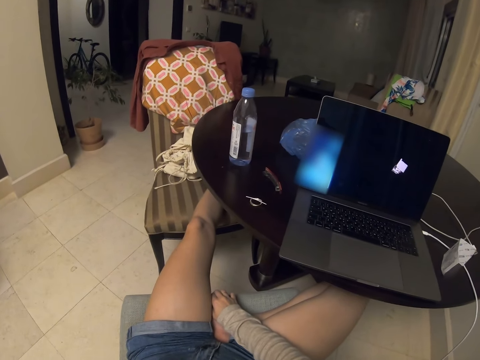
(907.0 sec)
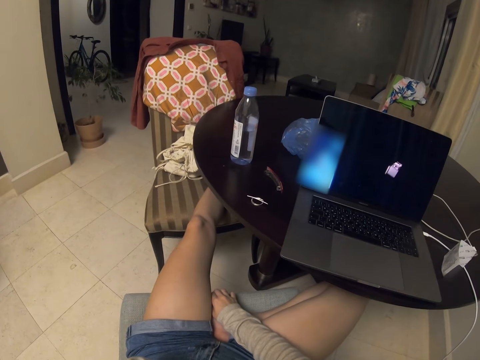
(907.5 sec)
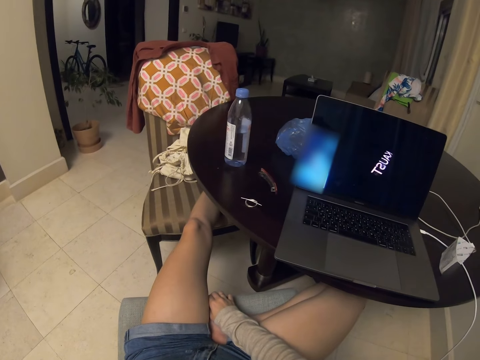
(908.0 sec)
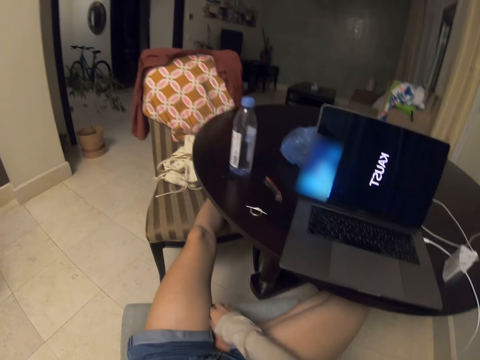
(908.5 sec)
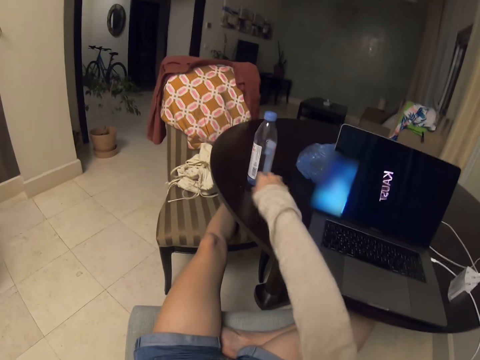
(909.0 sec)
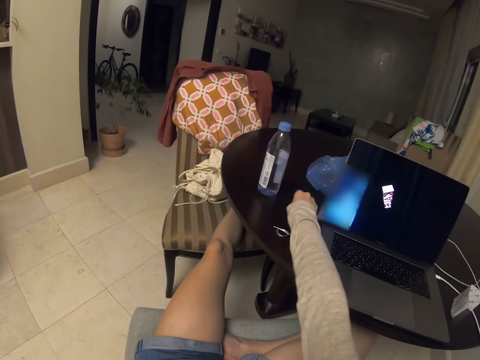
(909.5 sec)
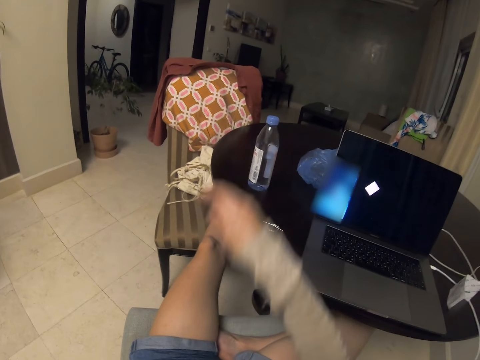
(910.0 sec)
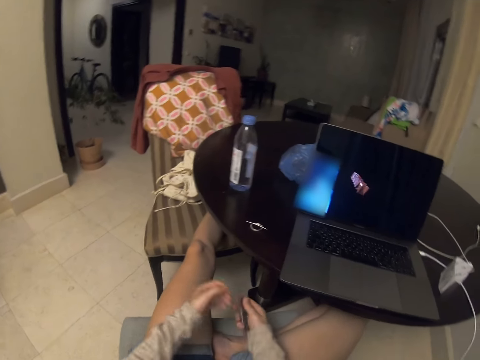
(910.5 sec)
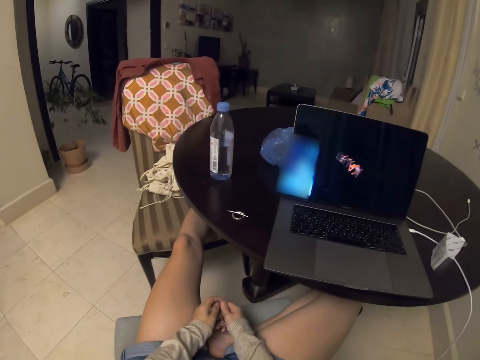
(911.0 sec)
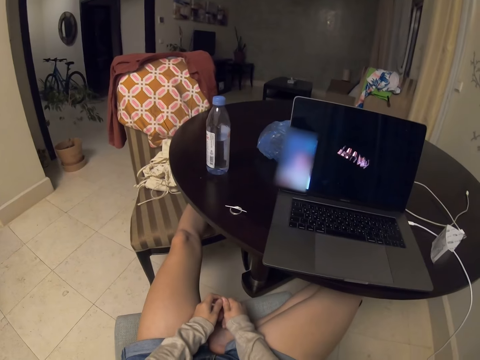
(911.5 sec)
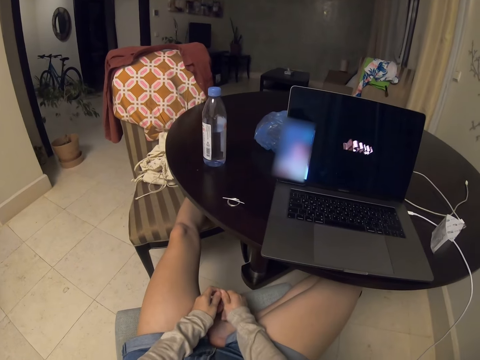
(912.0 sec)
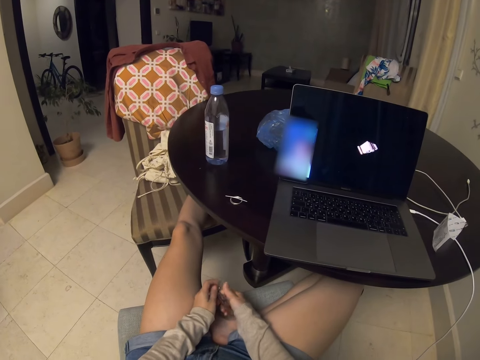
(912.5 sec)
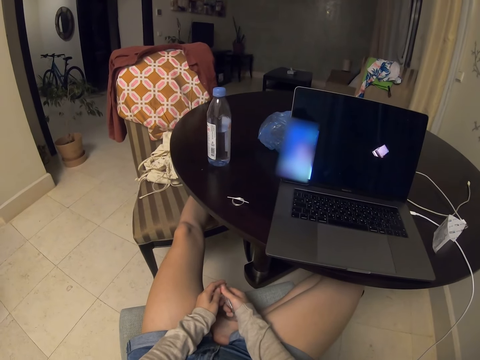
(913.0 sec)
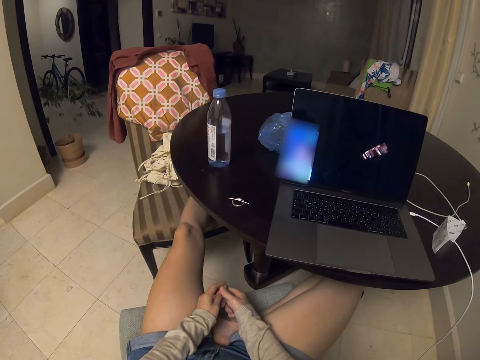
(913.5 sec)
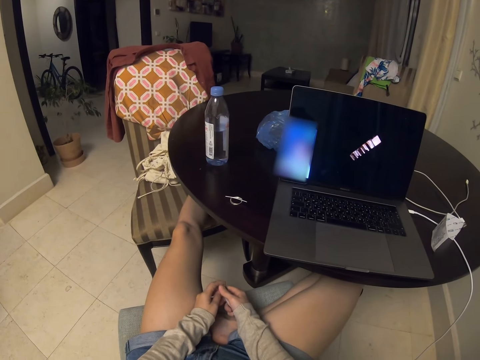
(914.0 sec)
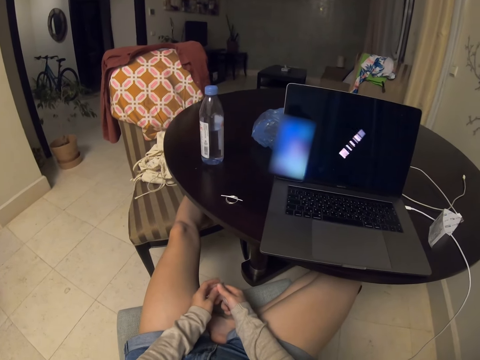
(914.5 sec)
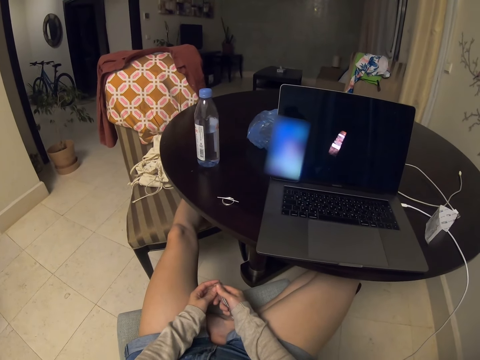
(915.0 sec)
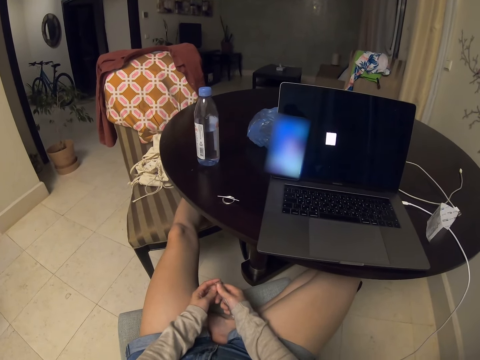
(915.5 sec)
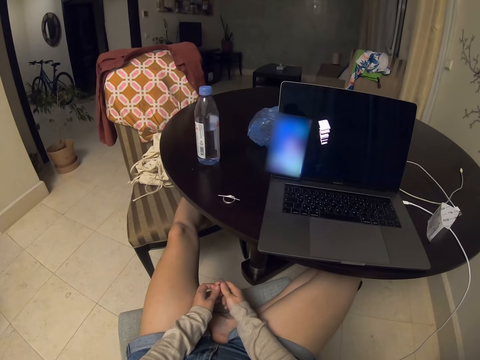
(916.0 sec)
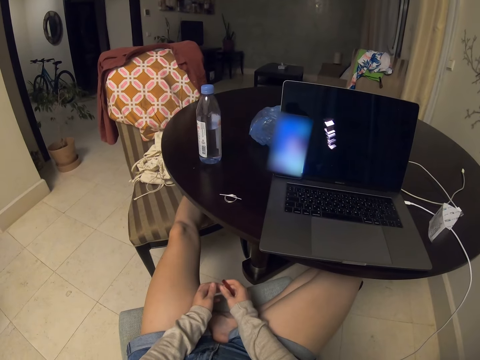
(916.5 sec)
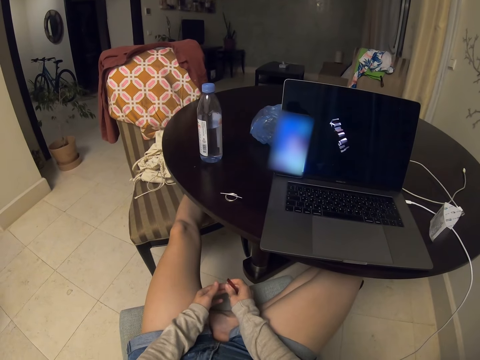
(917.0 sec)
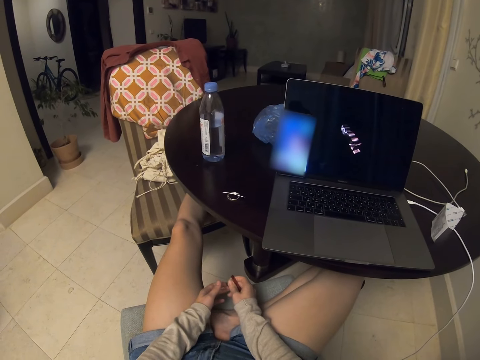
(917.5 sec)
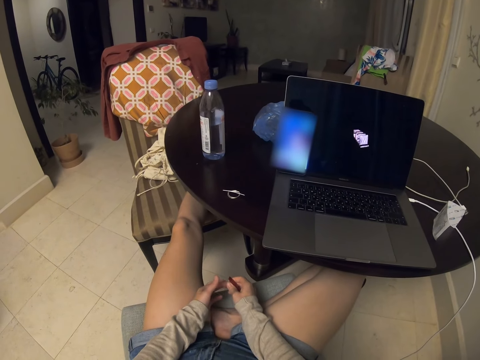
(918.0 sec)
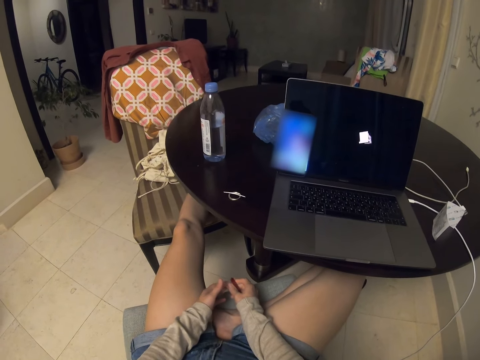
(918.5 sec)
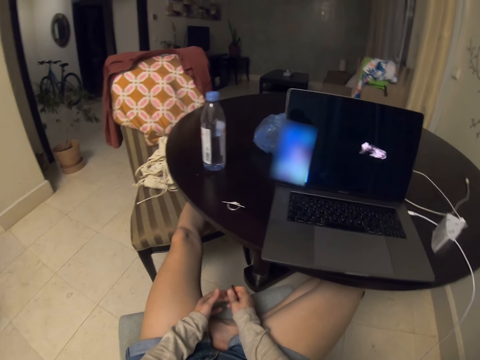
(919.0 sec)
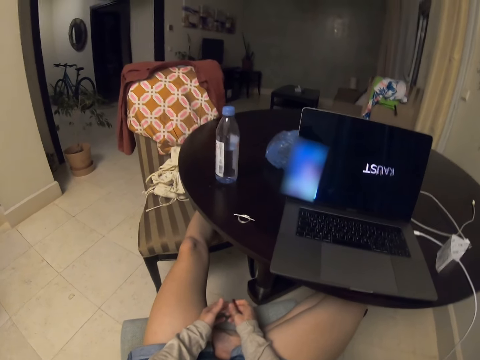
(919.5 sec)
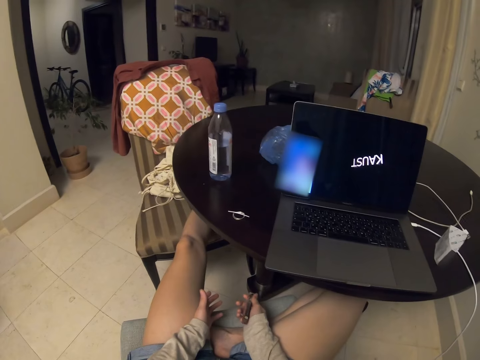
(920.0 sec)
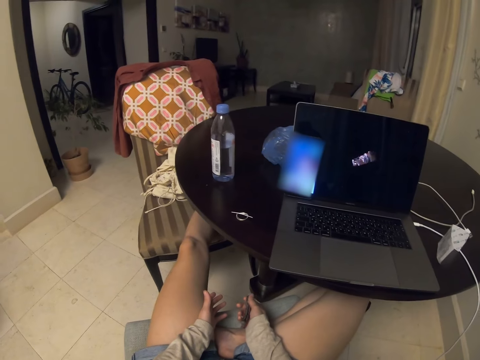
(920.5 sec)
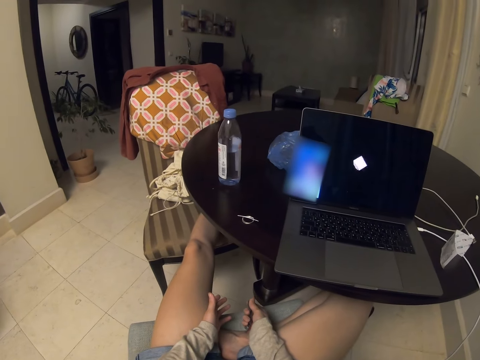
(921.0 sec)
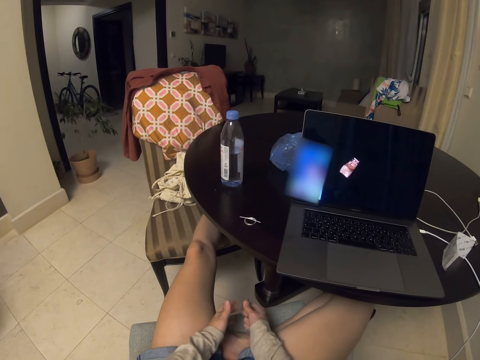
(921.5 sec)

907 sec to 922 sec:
The camera wearer looks at the phone. They pick up a nail cutter. They hold the nail cutter. They look at the phone.

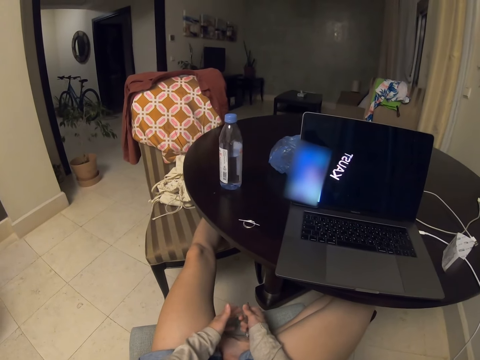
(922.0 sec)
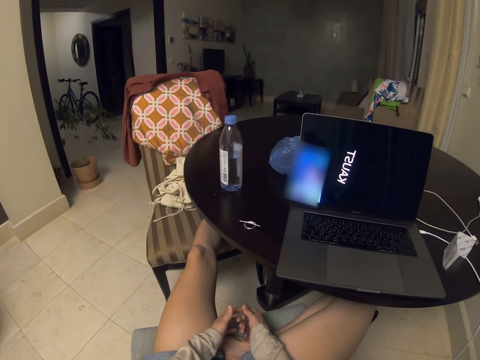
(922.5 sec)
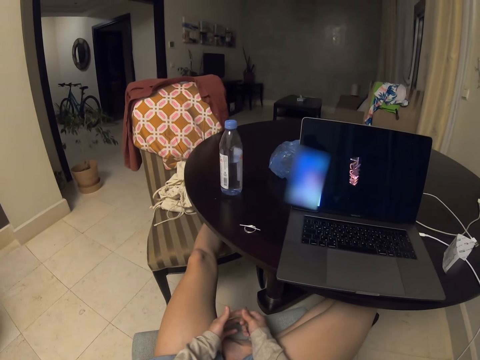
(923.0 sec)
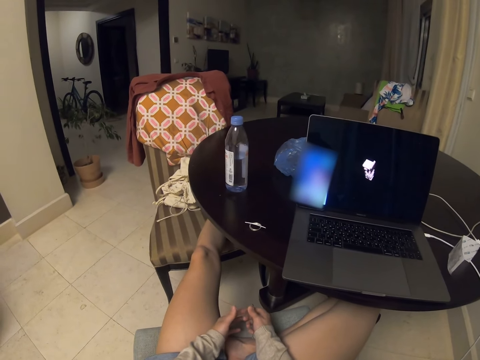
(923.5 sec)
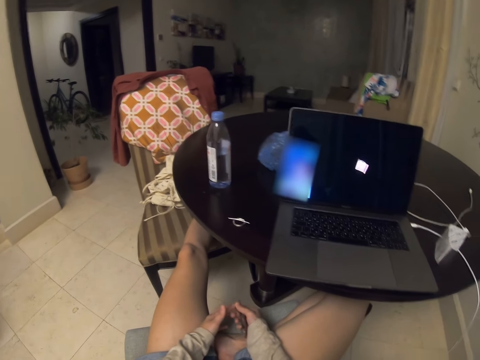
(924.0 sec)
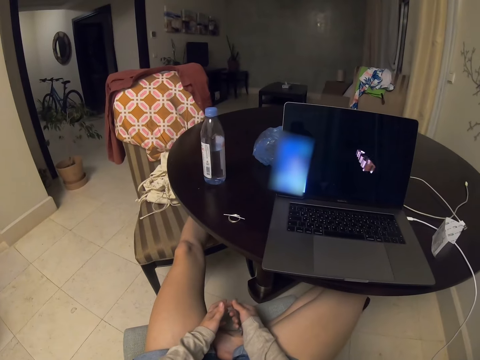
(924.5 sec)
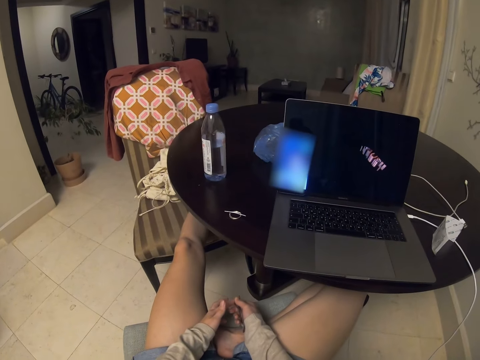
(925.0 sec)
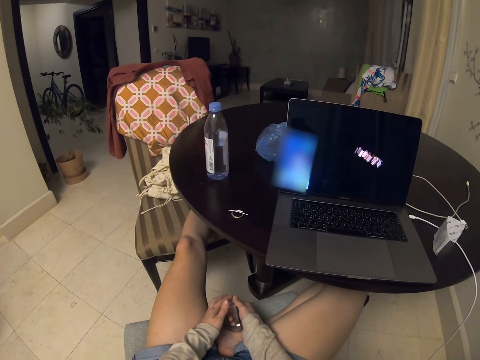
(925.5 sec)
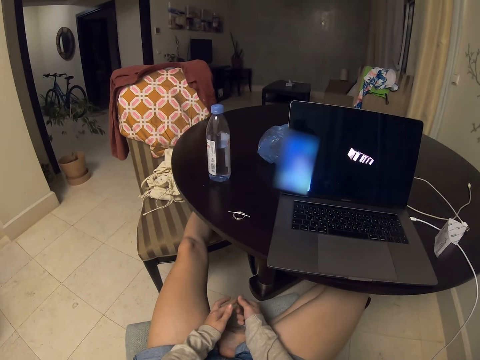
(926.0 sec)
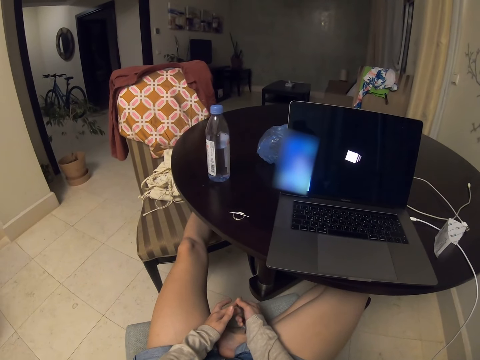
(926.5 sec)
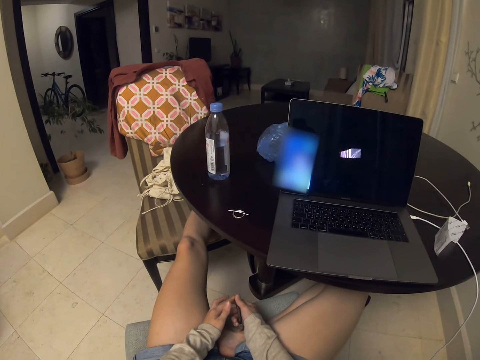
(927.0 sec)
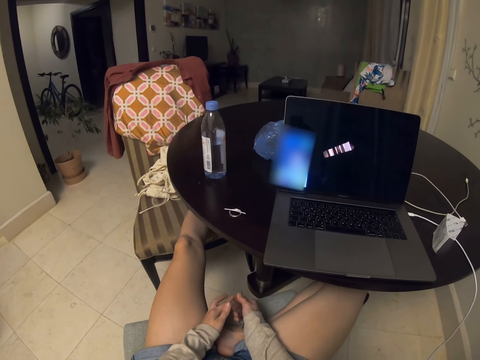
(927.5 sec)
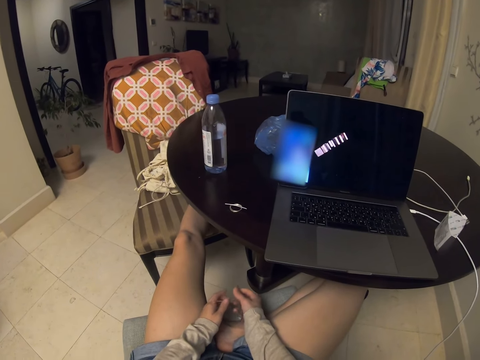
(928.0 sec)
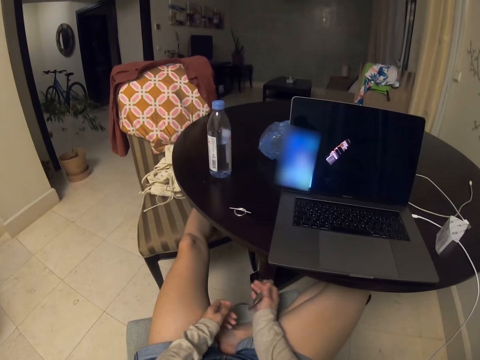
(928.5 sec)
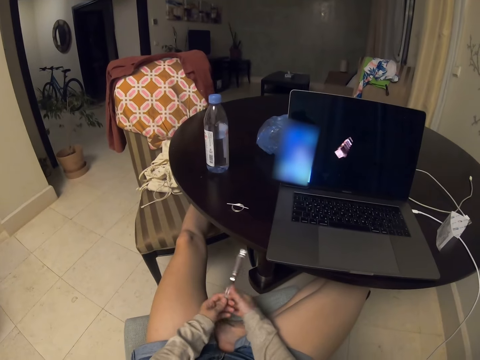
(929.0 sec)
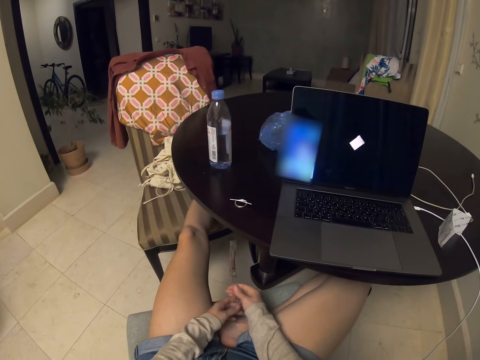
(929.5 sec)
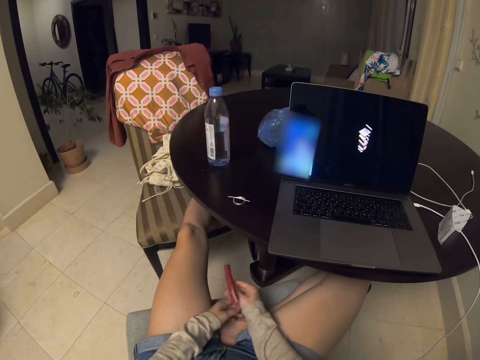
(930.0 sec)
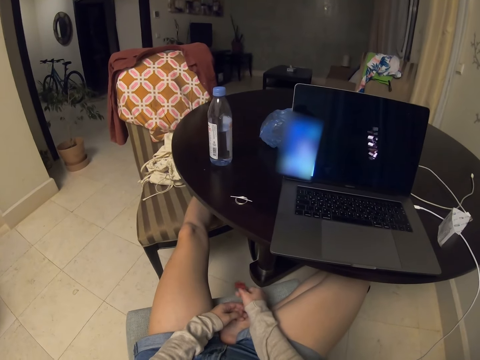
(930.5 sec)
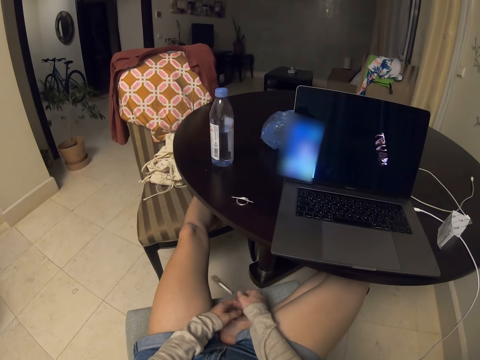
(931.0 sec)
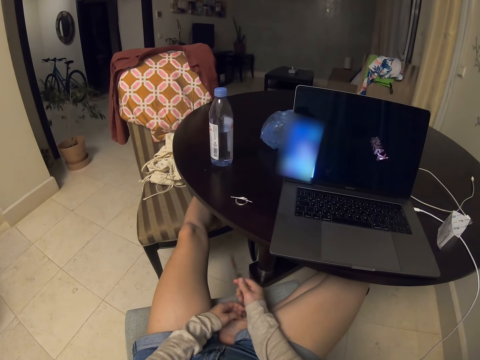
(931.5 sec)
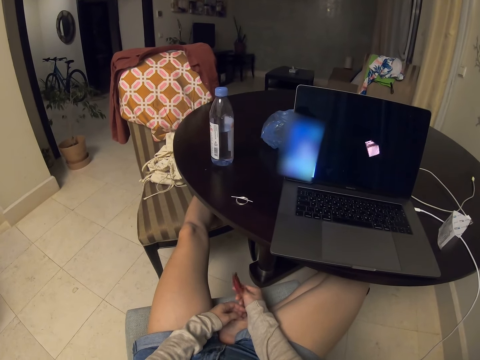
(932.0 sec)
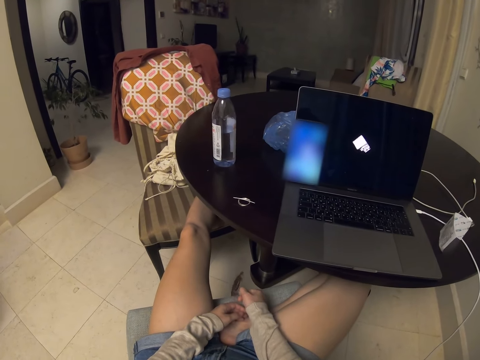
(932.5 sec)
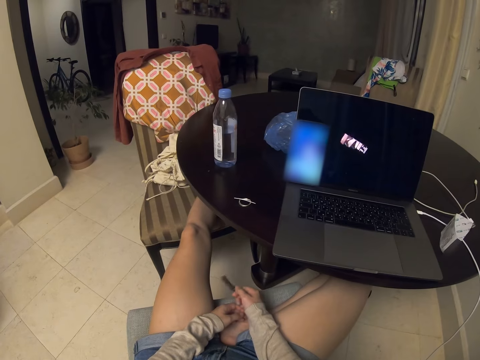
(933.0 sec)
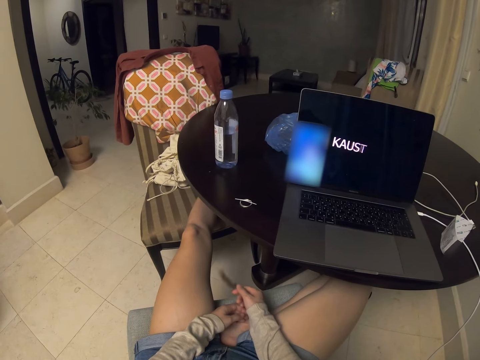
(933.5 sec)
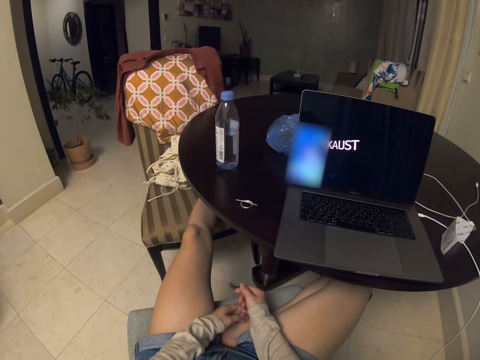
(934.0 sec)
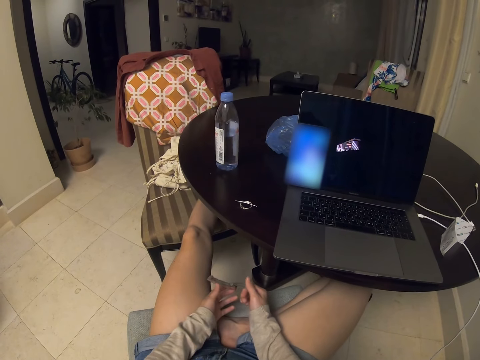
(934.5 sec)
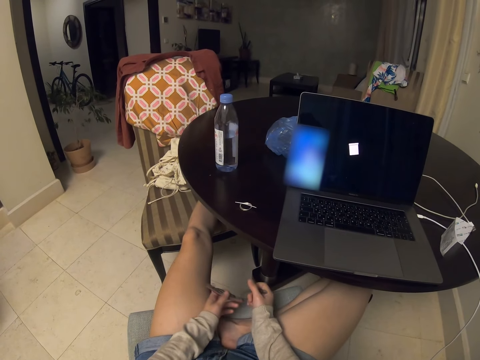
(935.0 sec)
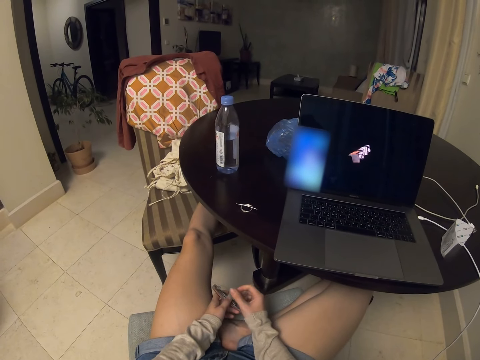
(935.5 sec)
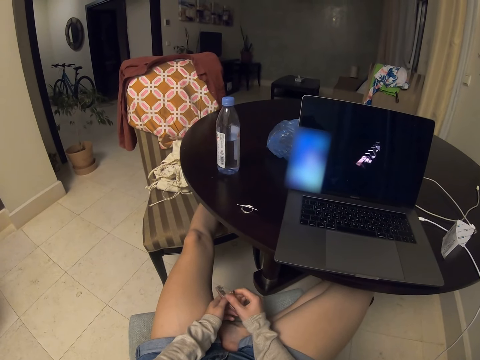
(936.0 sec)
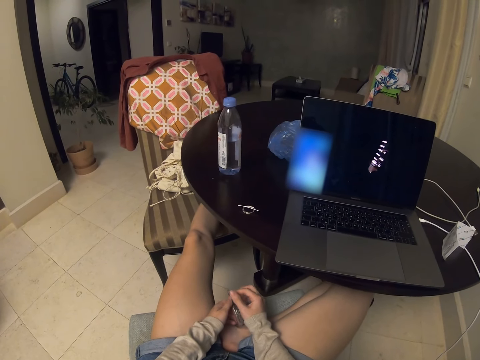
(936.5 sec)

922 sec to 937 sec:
The camera wearer shakes something. They play with a nail cutter. They hold the nail cutter.
